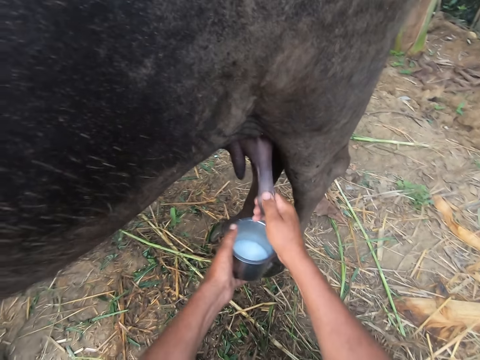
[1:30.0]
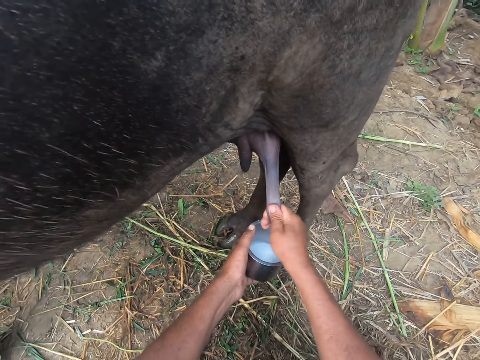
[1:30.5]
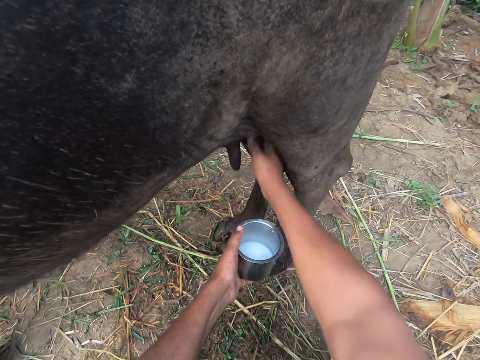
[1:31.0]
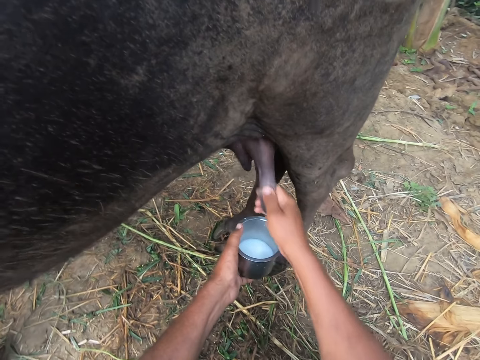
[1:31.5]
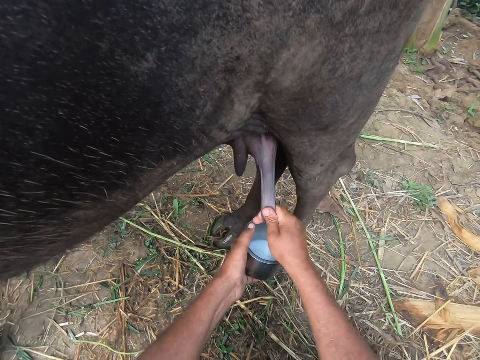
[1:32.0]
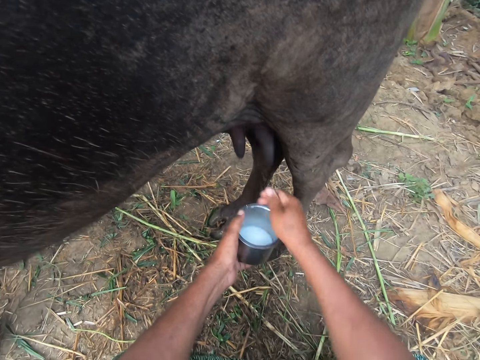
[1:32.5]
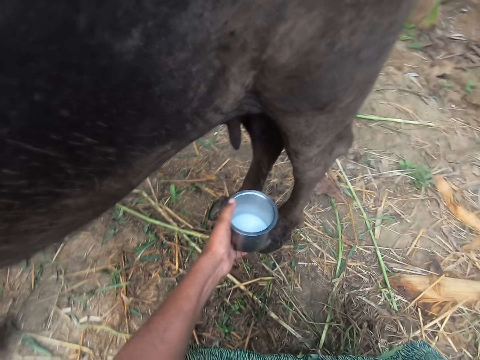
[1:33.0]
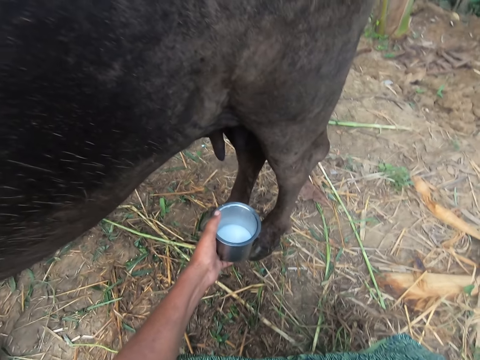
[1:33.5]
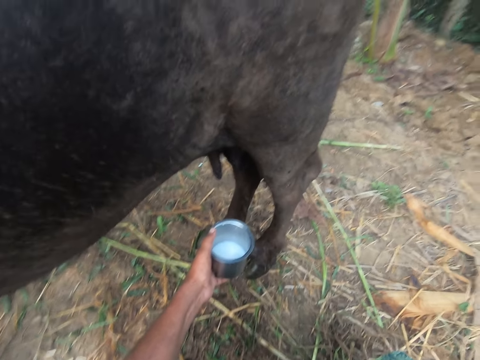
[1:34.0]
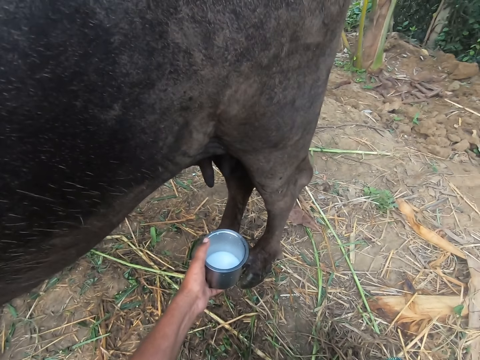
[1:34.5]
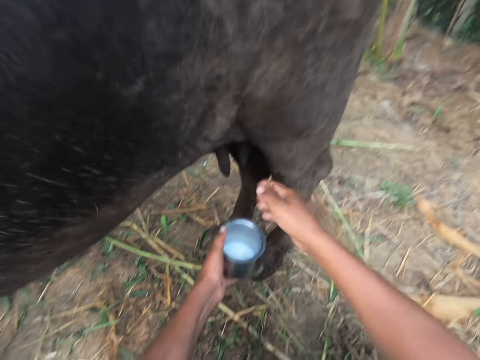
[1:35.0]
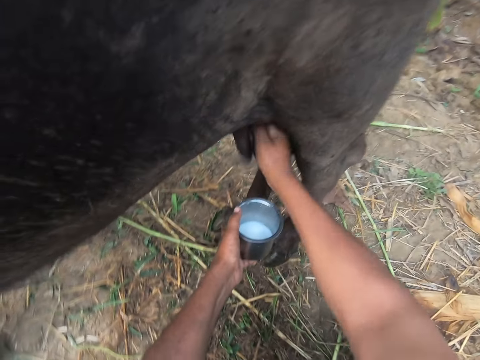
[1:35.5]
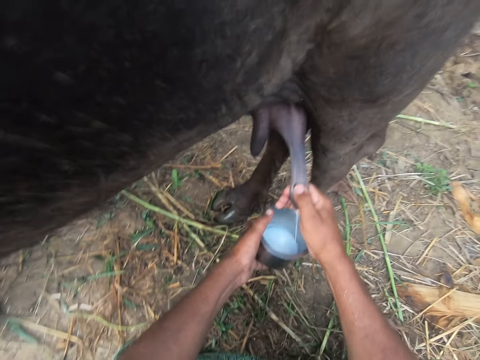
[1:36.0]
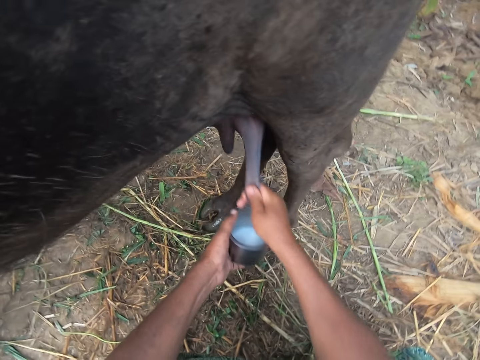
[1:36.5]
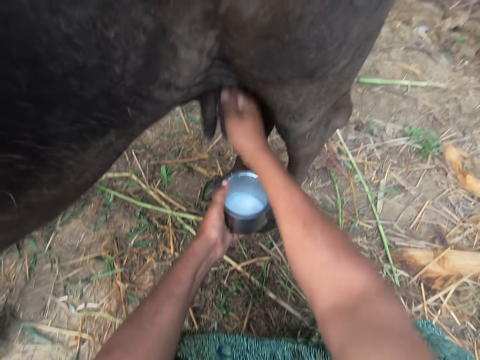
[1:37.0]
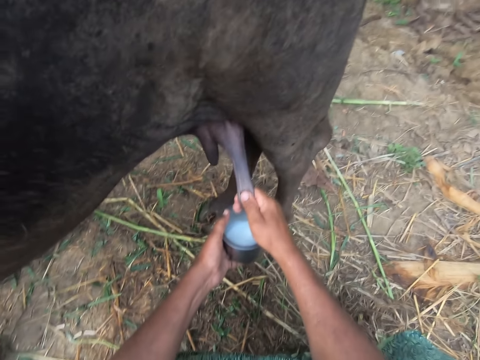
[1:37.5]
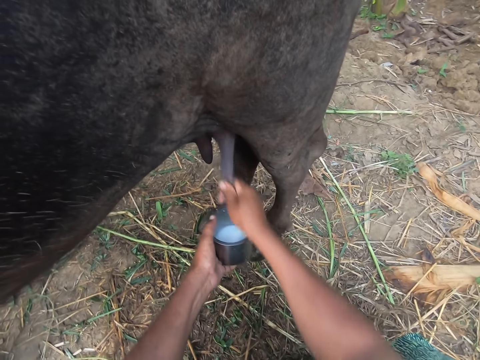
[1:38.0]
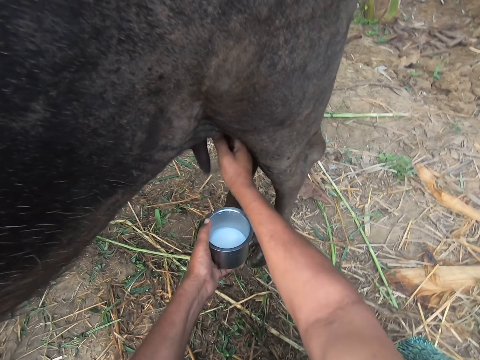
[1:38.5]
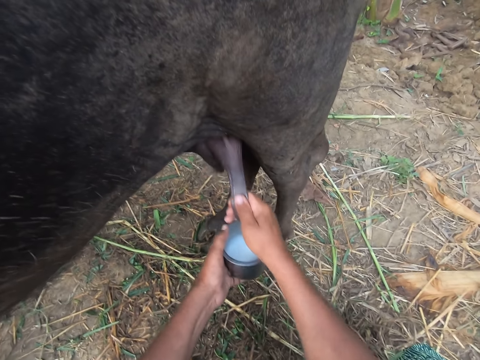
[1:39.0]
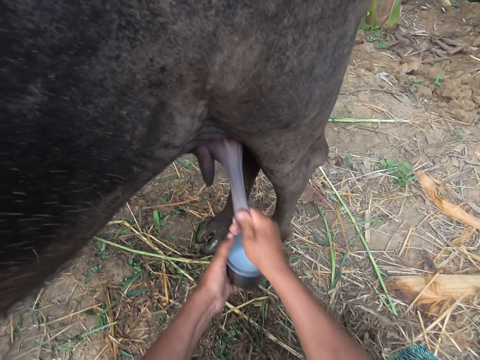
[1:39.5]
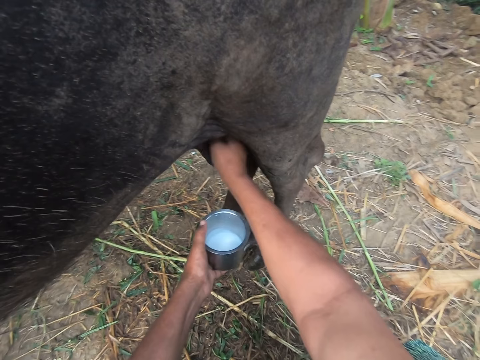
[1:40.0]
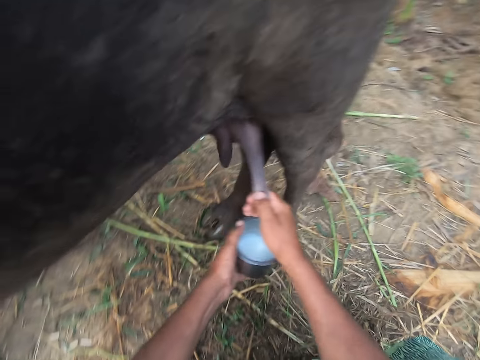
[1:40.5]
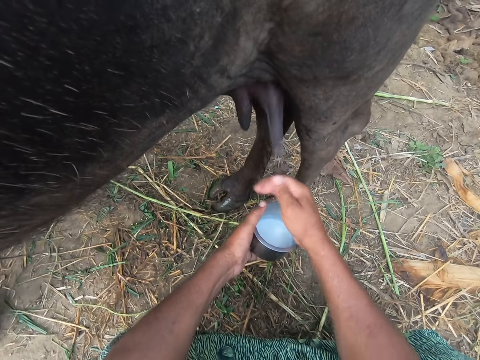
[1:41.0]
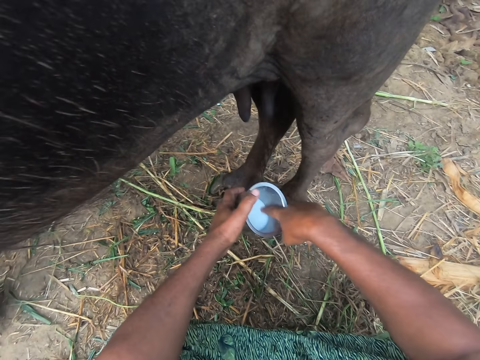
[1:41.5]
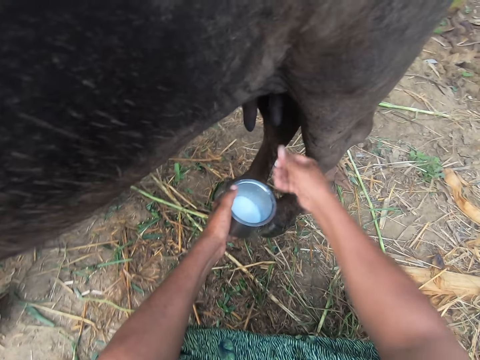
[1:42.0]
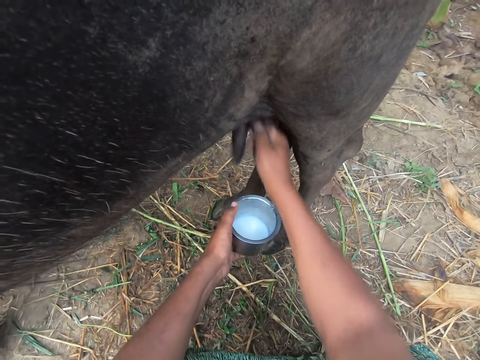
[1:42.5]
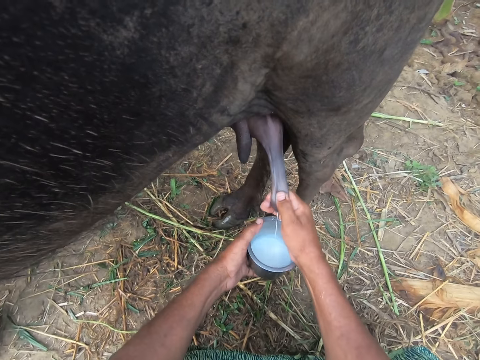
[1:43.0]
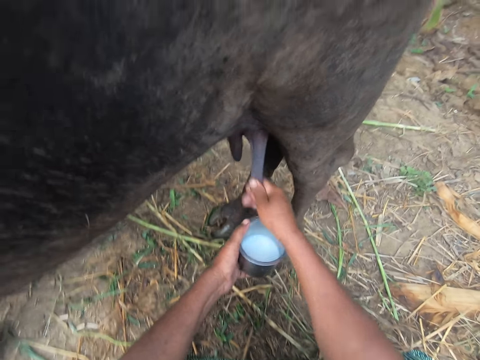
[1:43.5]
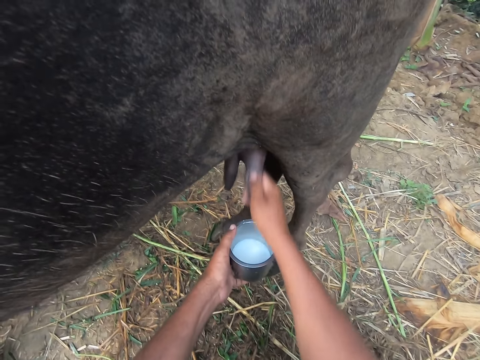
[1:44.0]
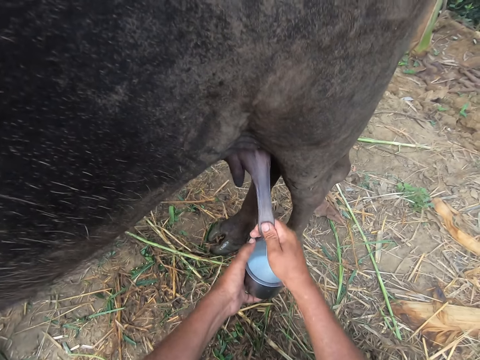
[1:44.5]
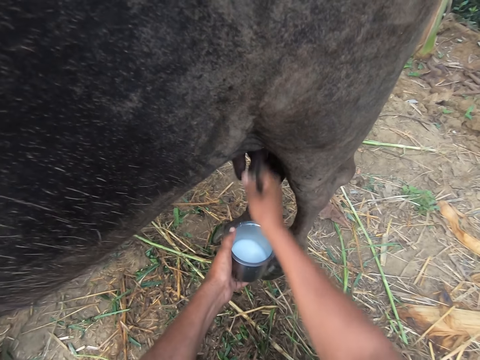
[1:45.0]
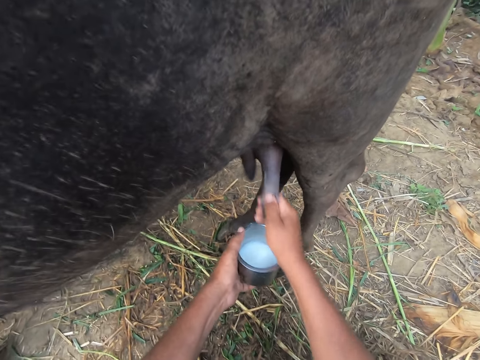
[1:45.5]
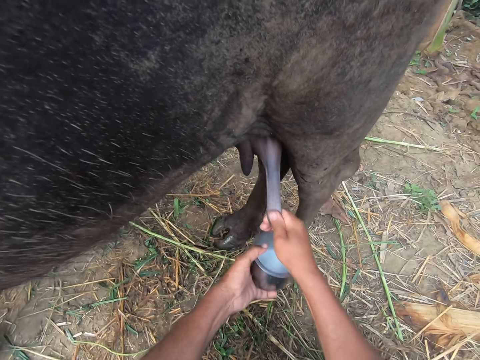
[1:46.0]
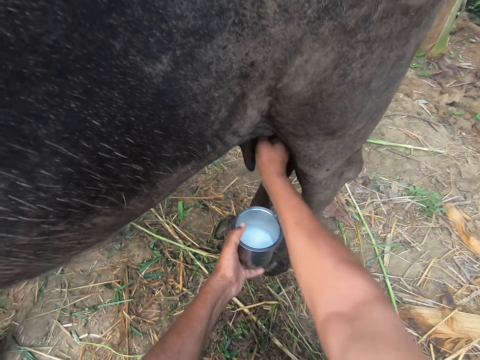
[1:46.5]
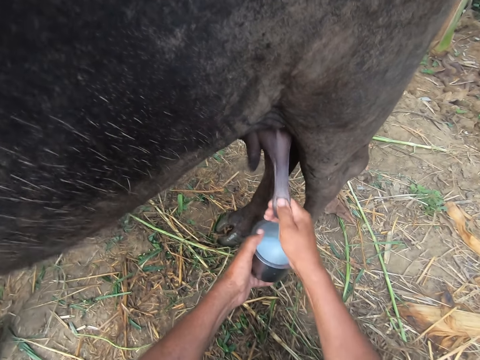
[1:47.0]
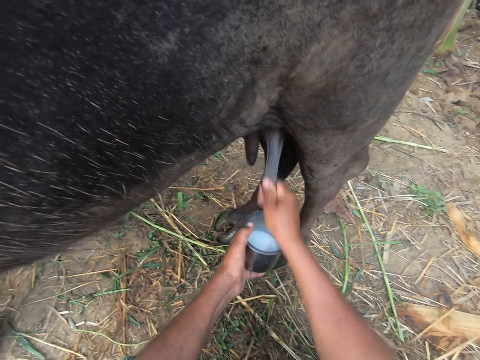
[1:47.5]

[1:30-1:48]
The camera wearer clears his throat. He lifts his hand. He adjusts his camera. He continues to milk the cow with his right hand. He puts down his hand. He examines the milk in the bowl with his right hand. He dips his finger in the container. He continues to milk the cow with his right hand.

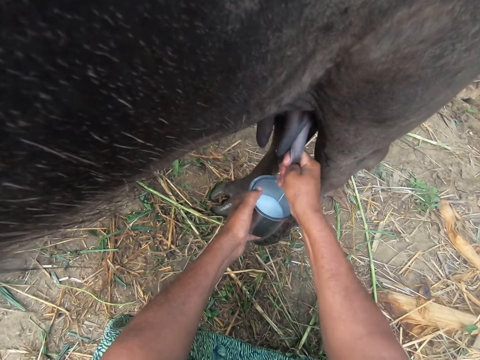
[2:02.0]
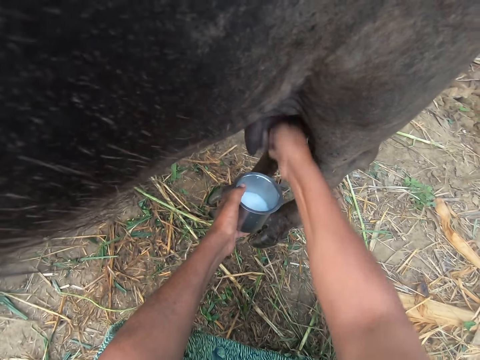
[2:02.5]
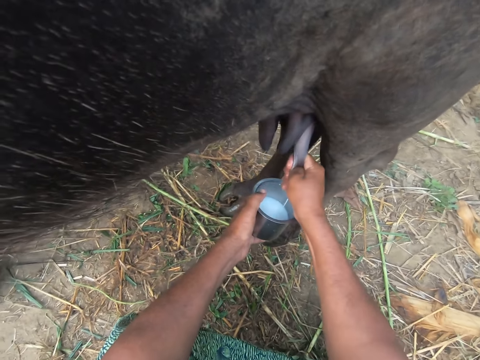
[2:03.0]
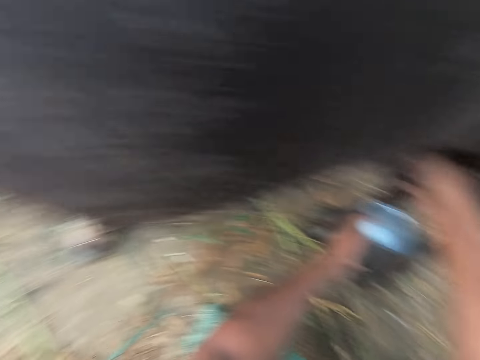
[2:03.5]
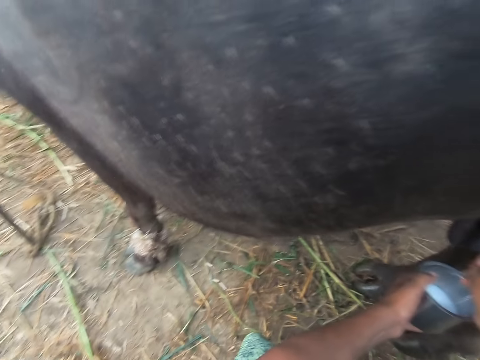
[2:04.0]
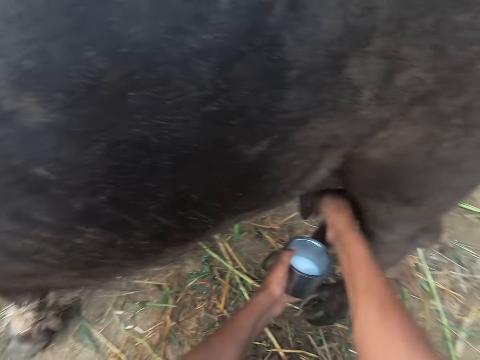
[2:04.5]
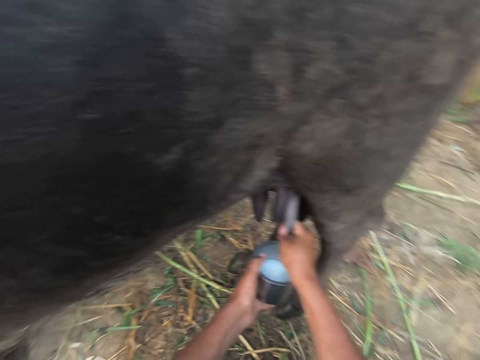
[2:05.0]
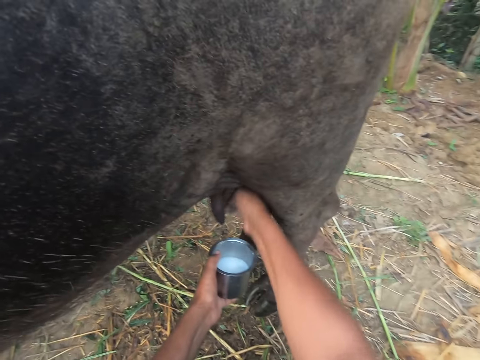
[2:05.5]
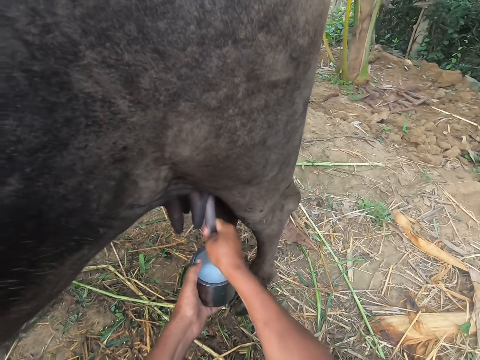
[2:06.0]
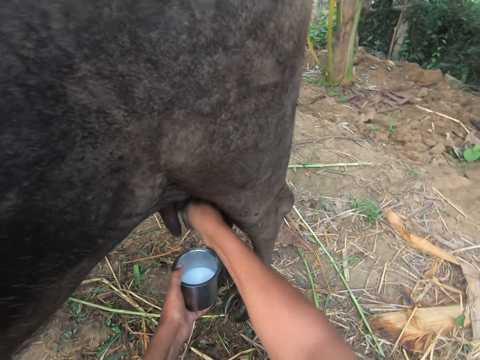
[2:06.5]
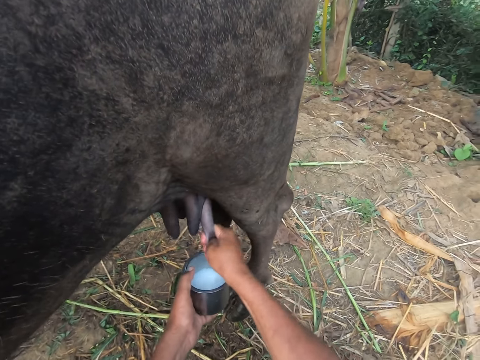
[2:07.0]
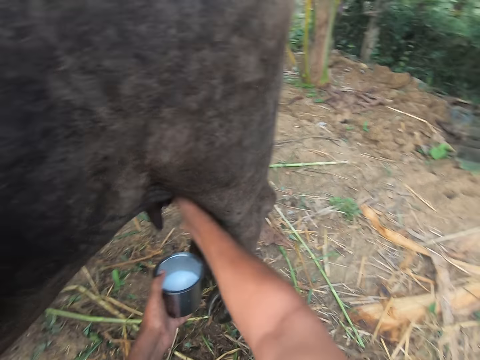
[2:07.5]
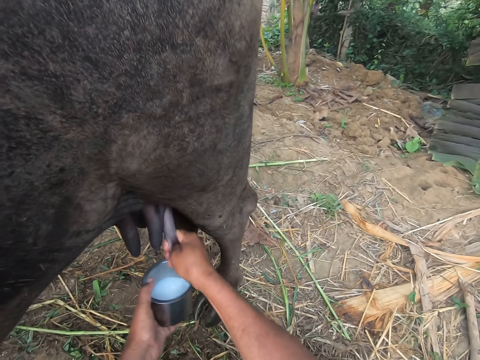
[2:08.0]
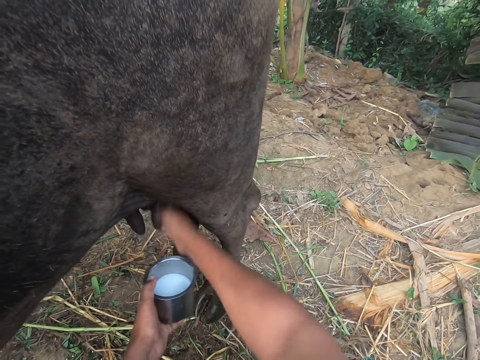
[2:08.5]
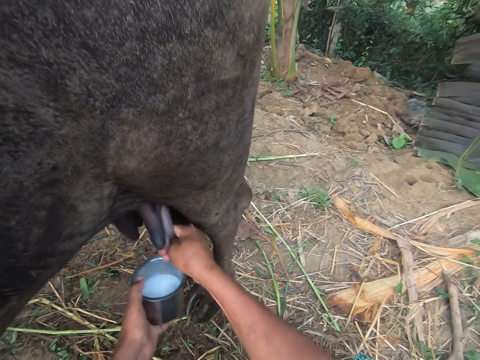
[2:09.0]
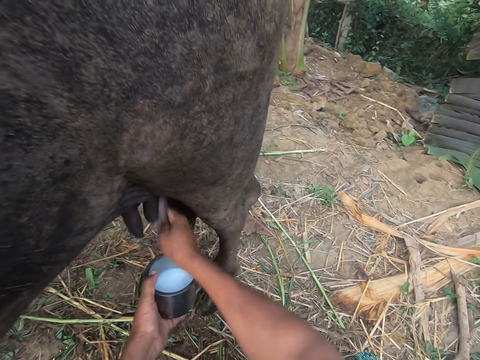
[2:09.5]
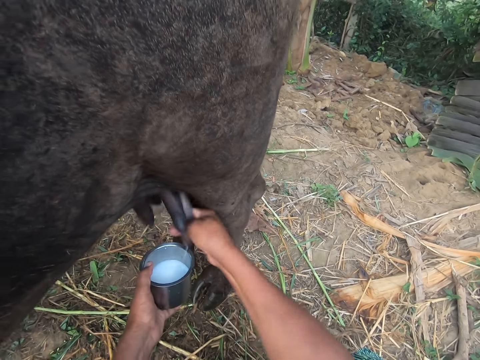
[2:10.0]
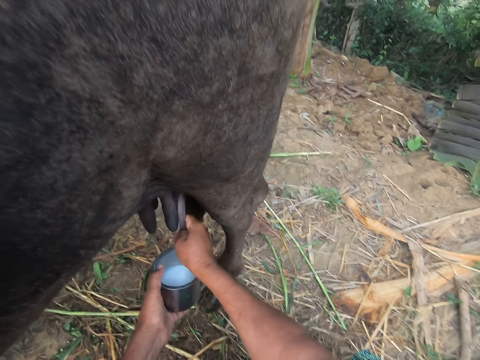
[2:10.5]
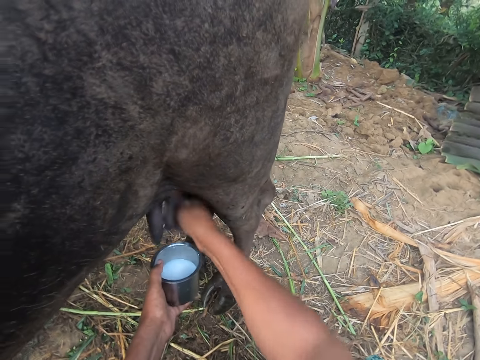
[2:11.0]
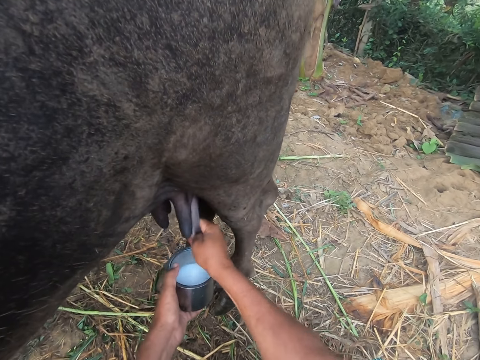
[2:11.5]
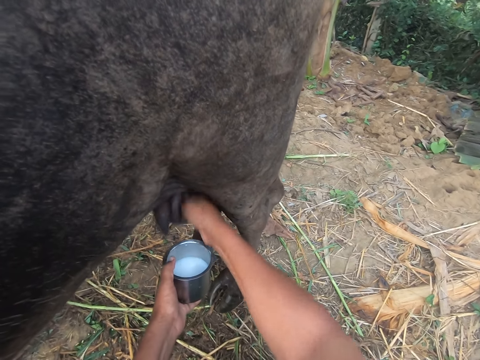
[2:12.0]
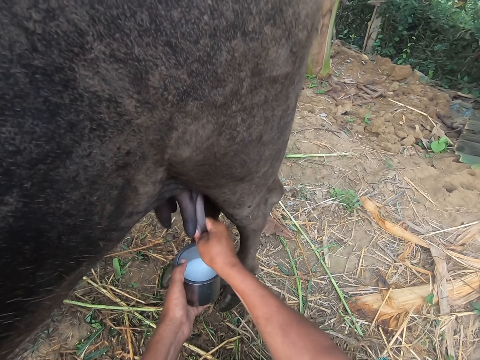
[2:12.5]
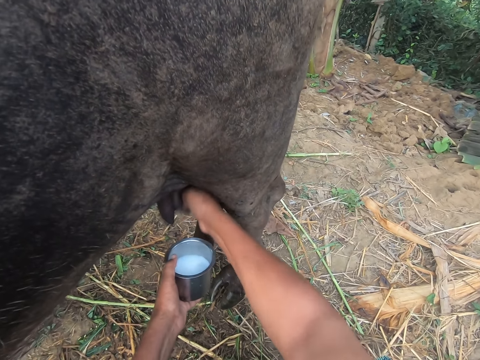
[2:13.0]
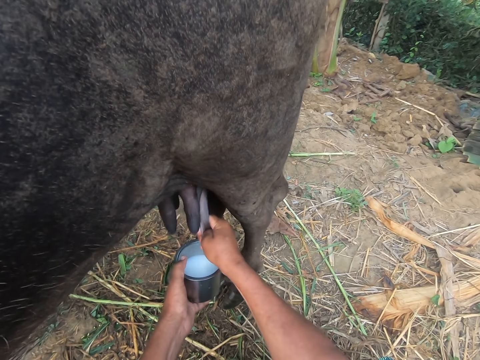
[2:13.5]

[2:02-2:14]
The camera wearer looks at the cow briefly. They look on the other side. They turn to the bowl.
